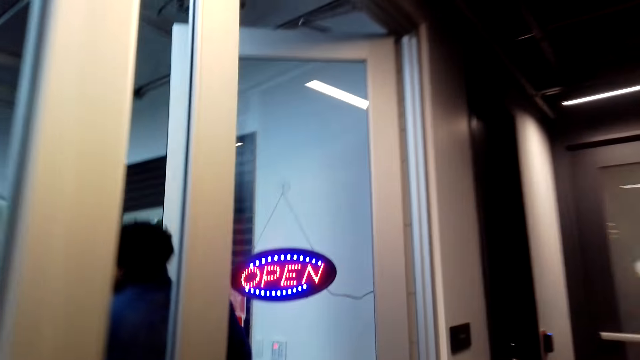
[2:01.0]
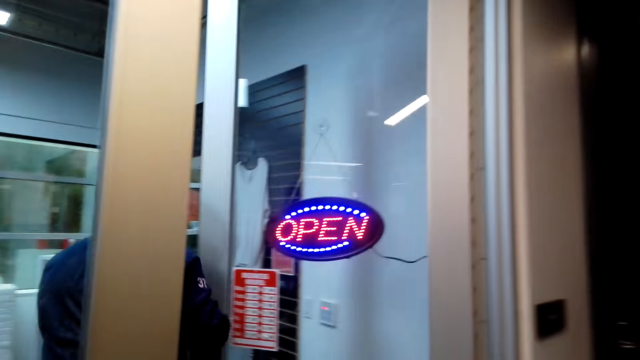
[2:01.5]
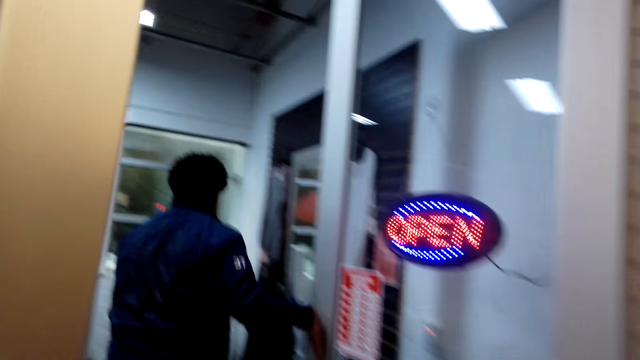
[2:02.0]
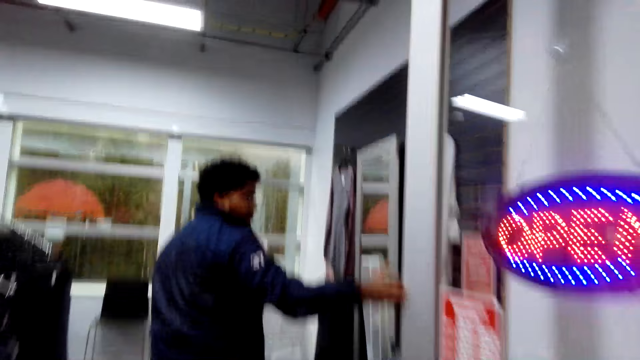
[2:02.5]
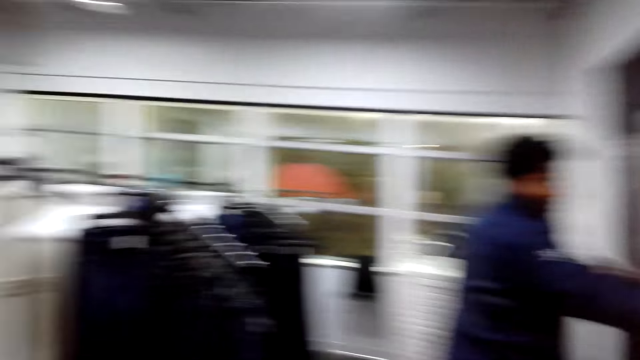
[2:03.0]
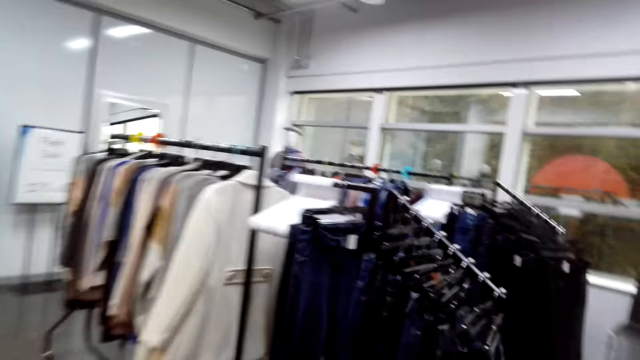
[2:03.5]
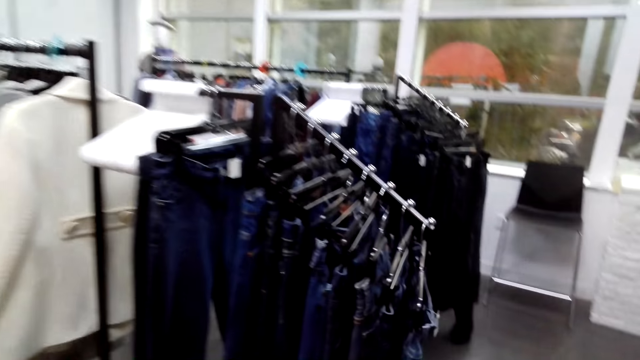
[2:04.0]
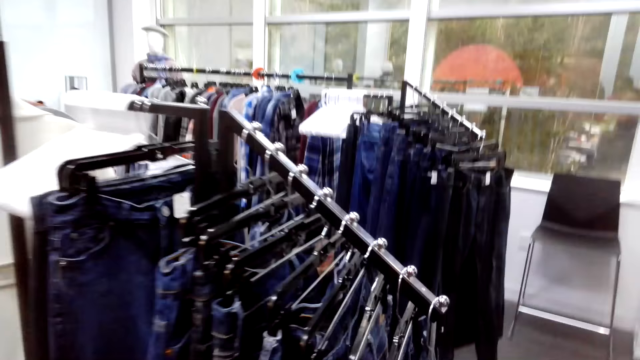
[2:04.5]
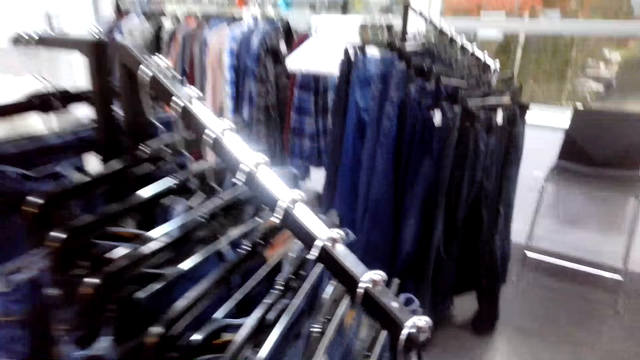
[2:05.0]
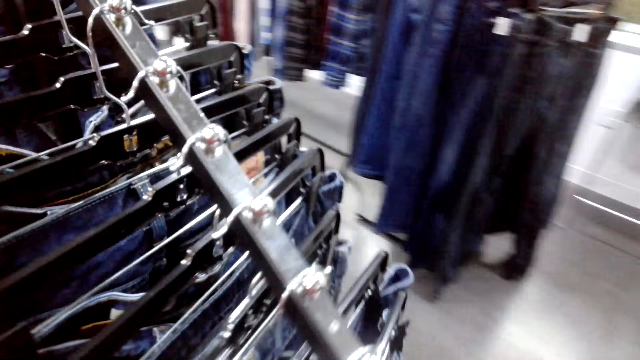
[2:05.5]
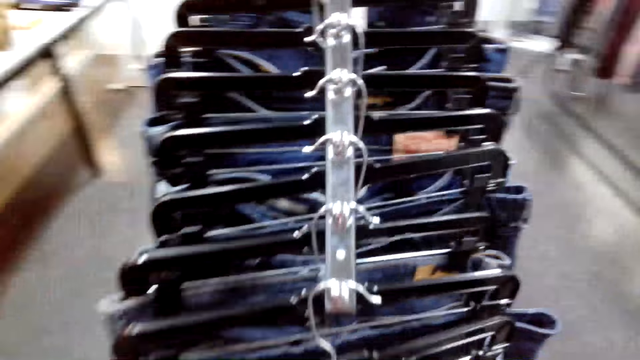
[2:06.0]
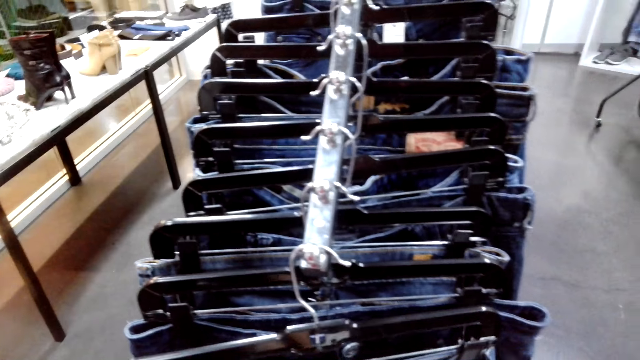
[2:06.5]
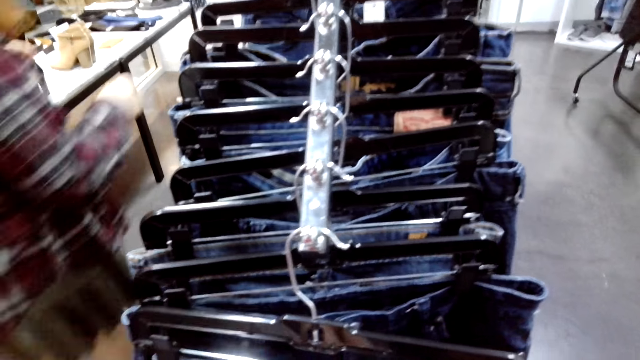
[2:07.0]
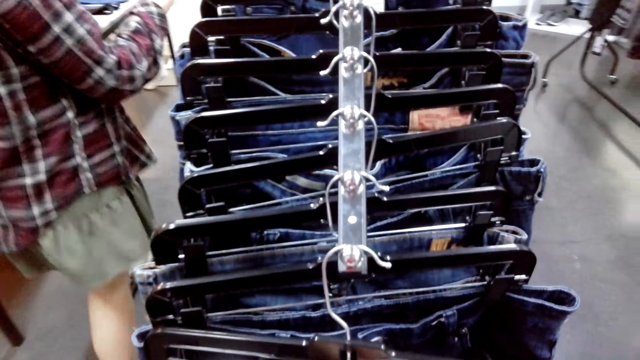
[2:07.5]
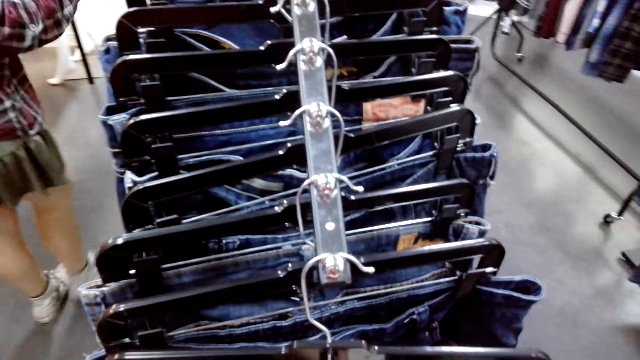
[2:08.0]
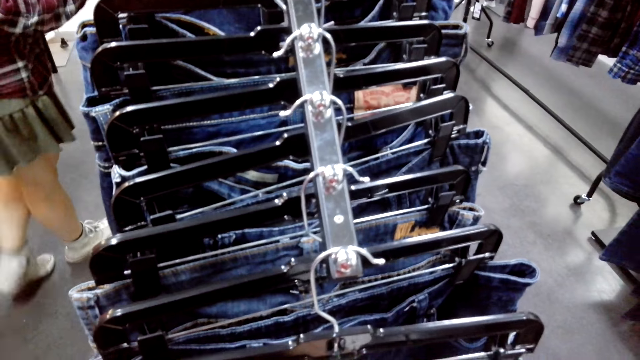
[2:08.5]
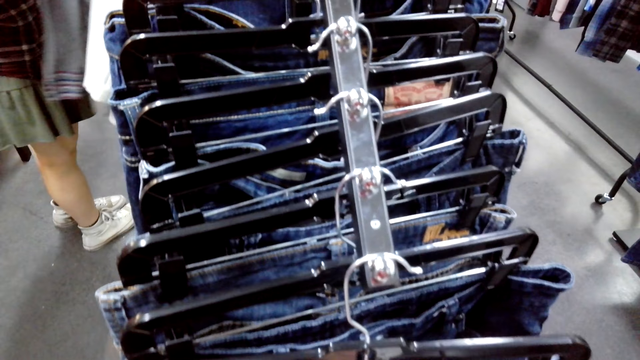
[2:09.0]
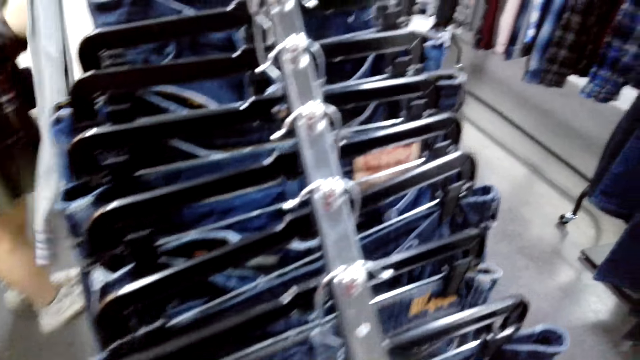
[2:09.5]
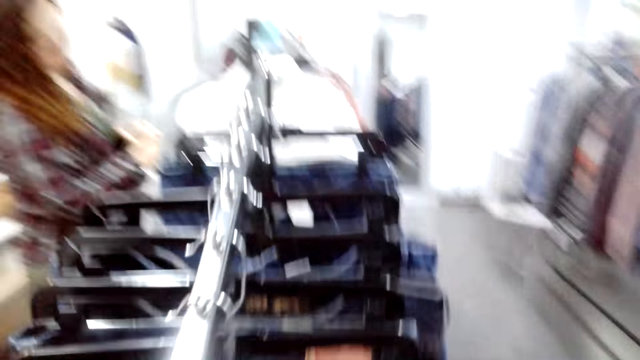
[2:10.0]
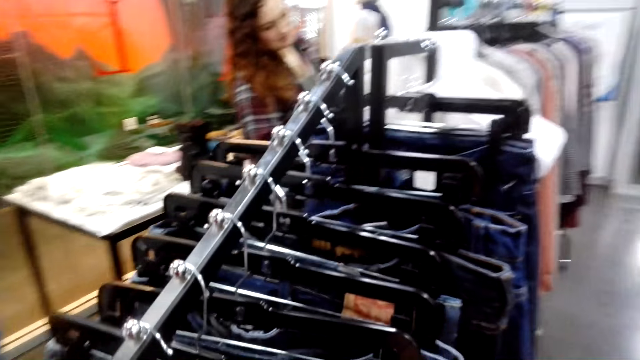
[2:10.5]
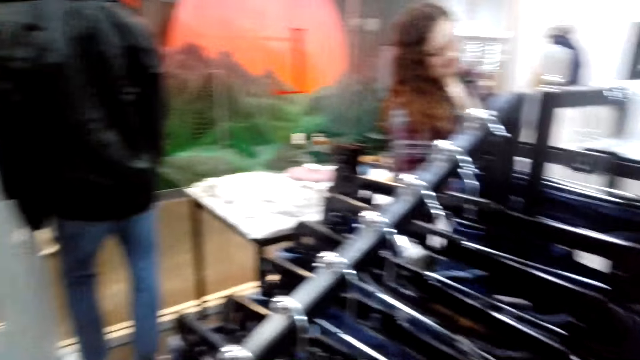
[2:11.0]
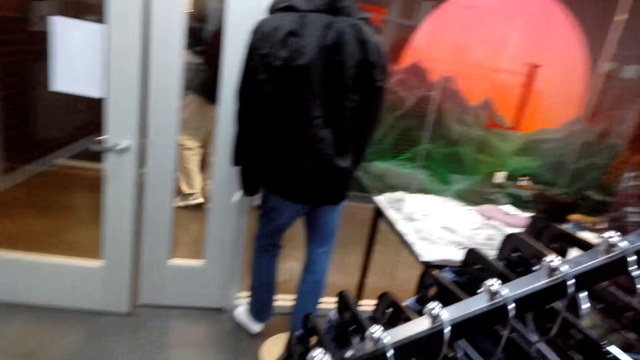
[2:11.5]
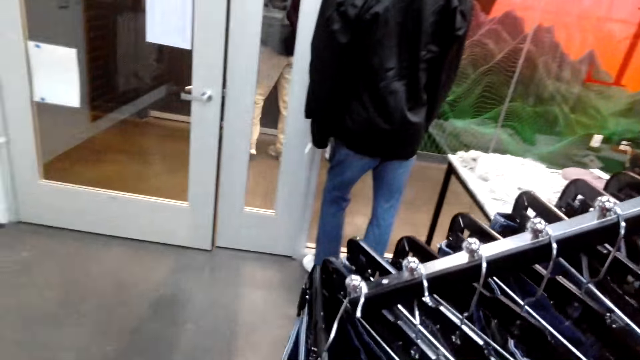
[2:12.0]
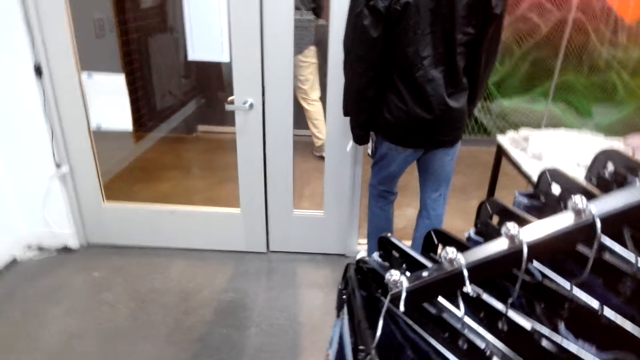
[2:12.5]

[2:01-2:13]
The camera wearer enters into the cloth shop. They check the jean trousers in the hanging line.

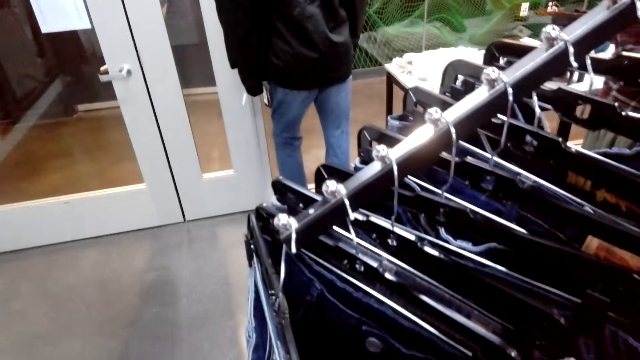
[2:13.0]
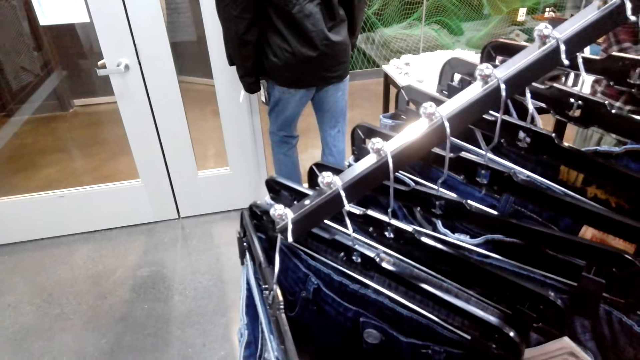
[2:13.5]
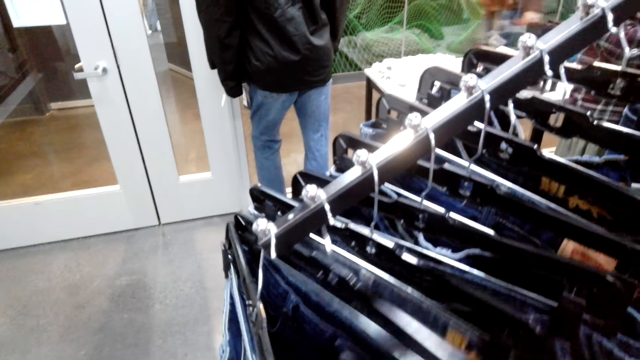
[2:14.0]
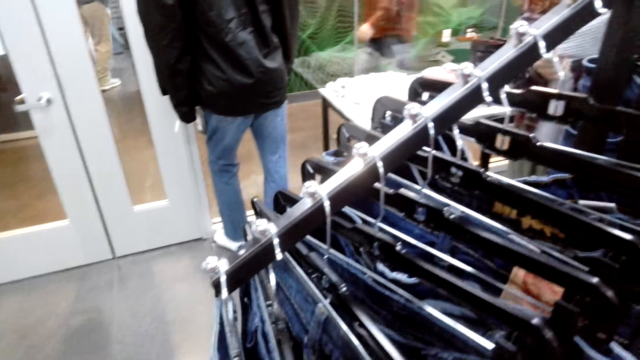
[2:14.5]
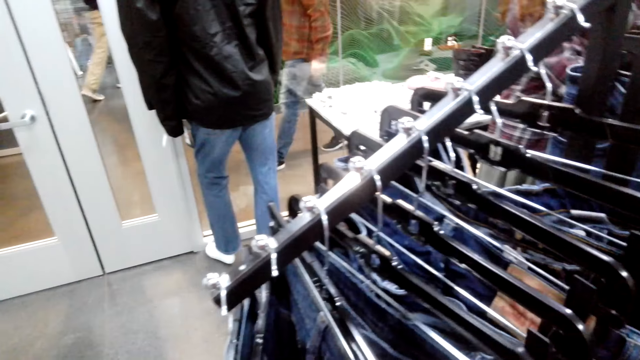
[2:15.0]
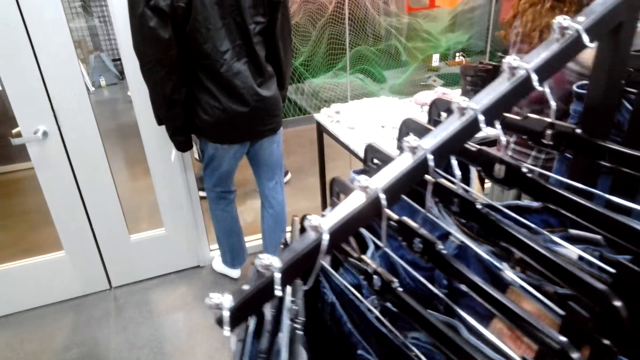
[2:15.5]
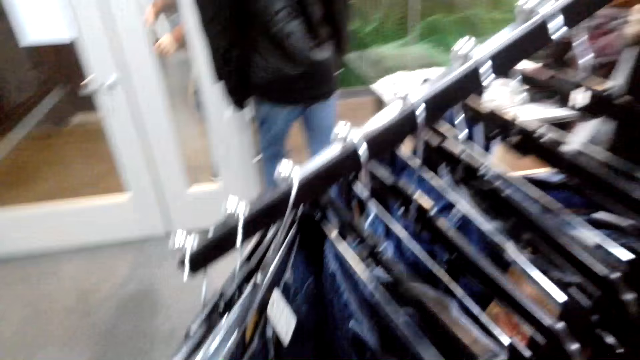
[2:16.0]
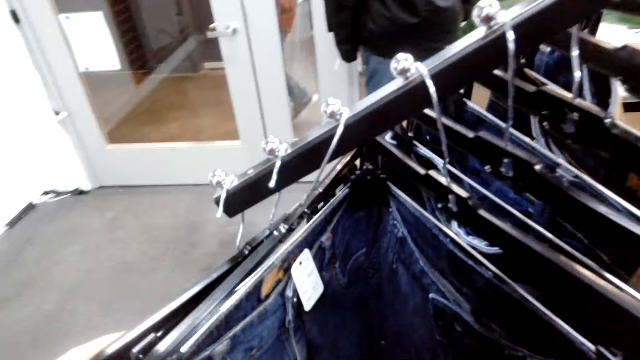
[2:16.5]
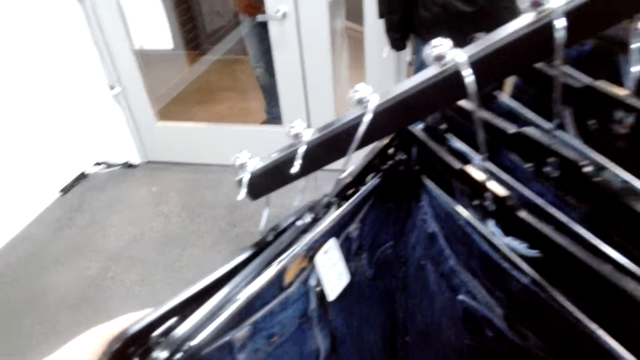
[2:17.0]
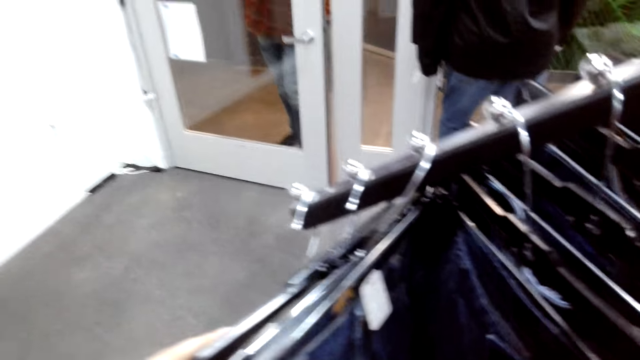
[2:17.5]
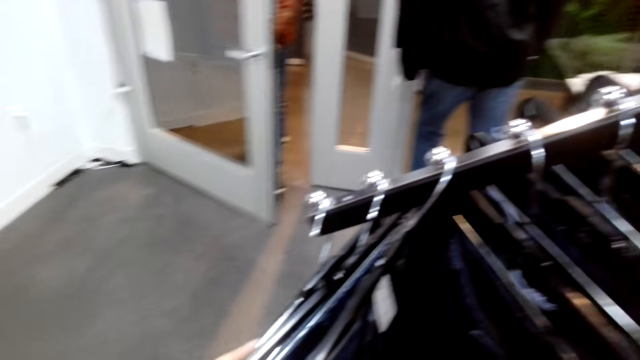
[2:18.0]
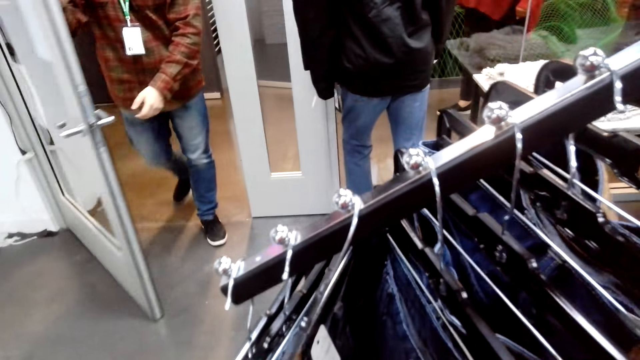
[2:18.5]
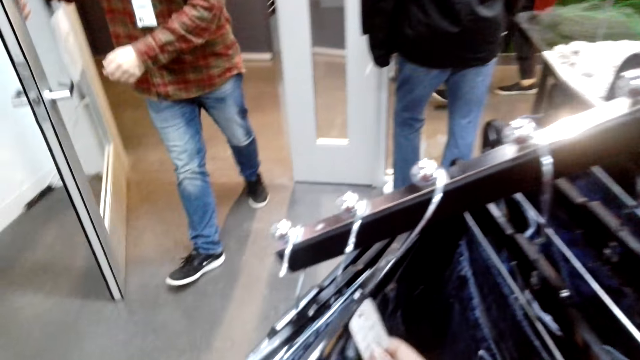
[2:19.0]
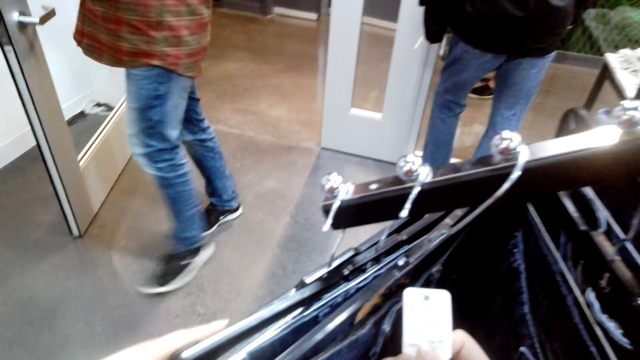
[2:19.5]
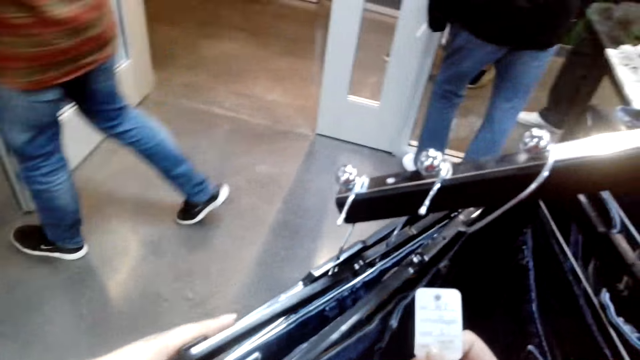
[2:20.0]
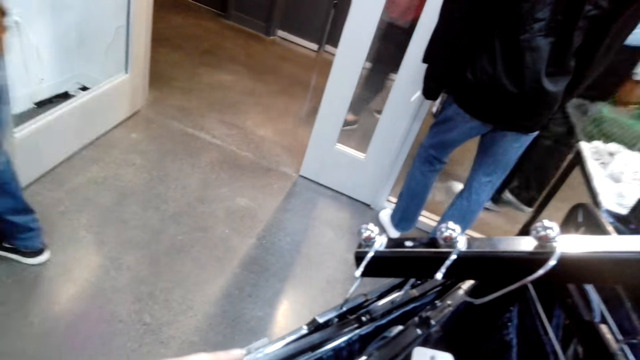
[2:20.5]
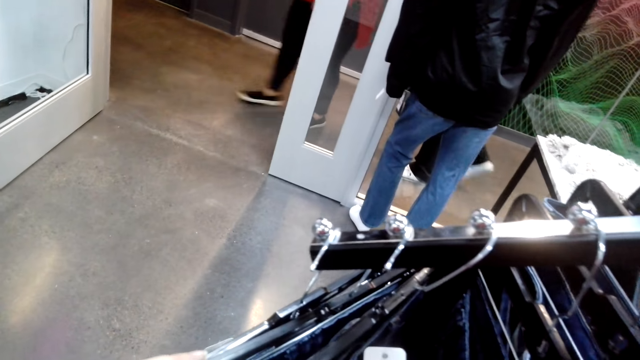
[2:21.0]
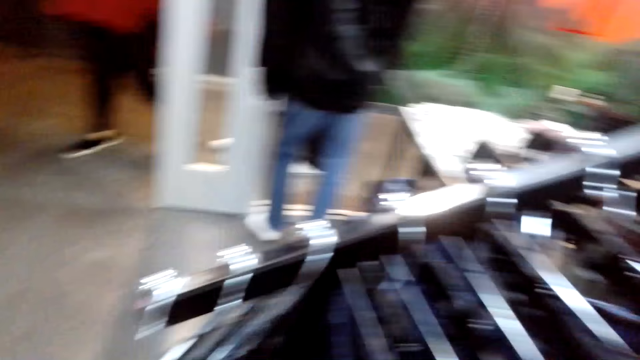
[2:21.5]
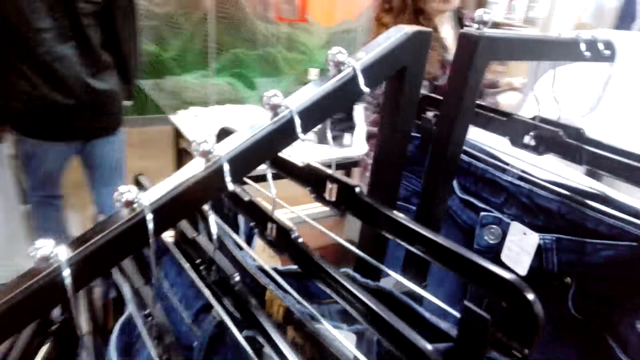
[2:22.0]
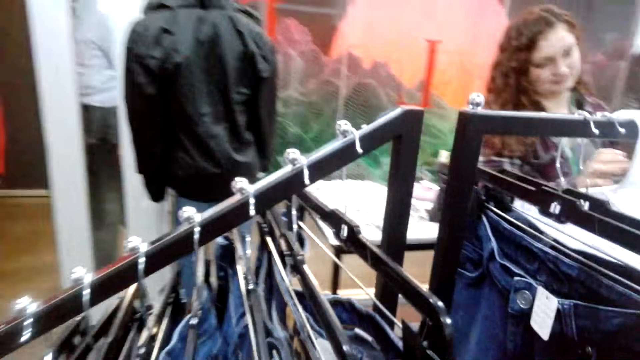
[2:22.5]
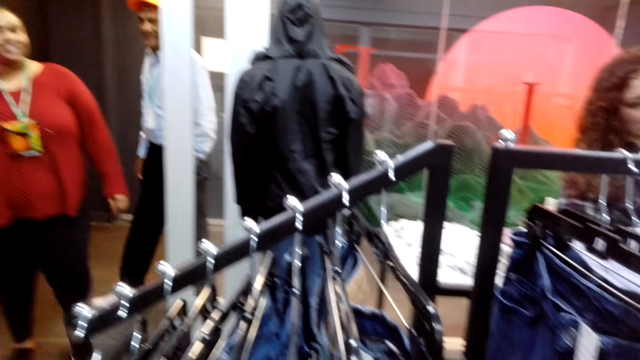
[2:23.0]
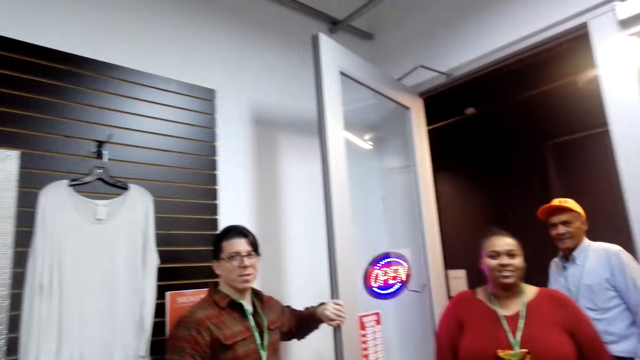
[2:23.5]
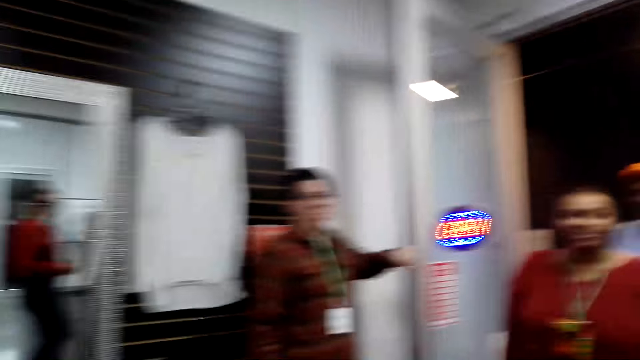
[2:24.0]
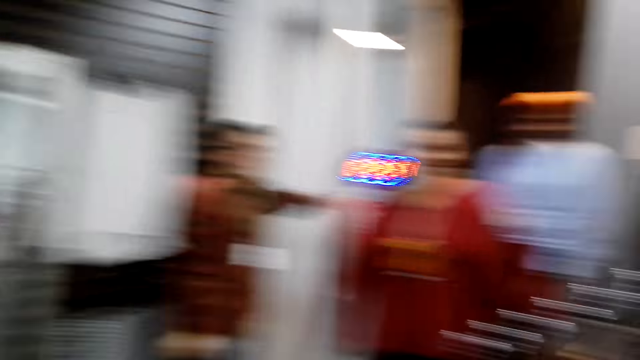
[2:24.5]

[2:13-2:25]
The camera wearer walks in the cloth store.
